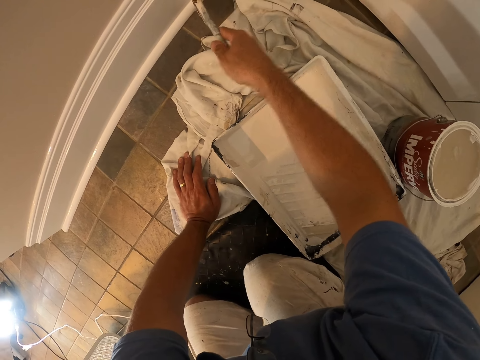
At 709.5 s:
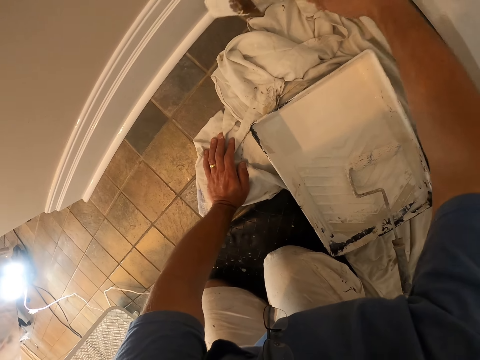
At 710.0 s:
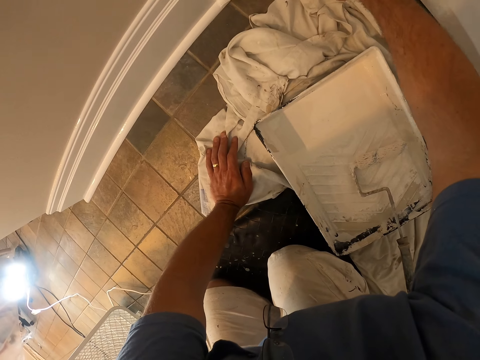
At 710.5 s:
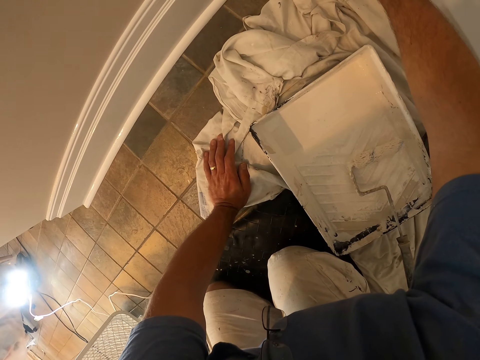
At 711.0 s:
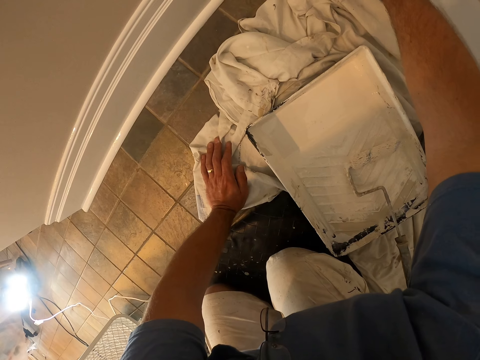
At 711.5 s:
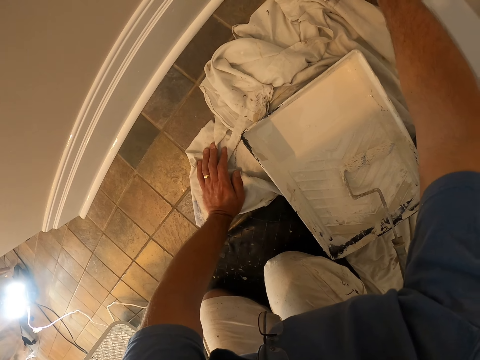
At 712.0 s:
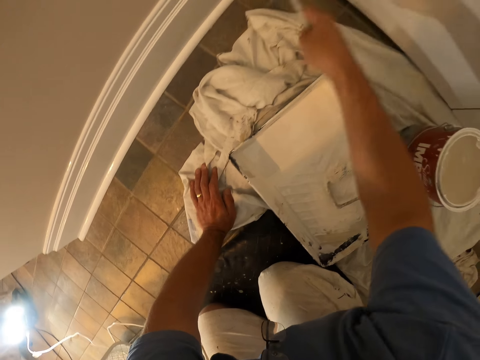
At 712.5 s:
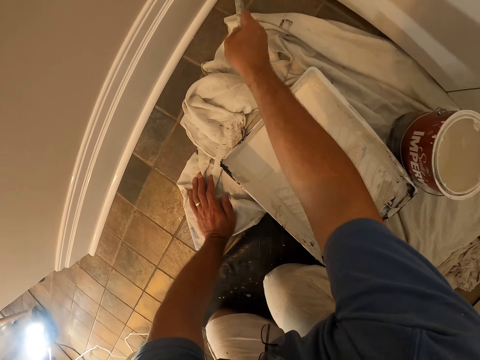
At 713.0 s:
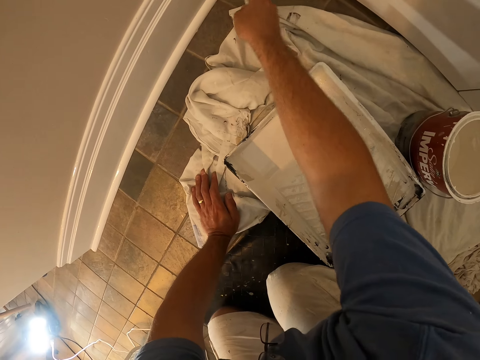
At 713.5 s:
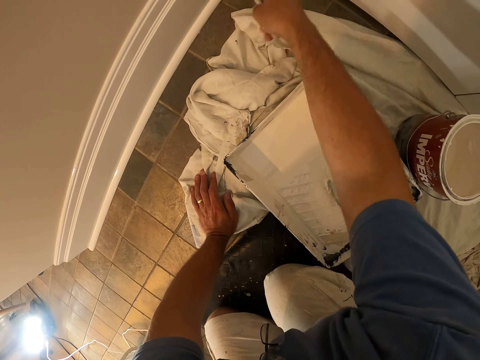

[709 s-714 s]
The camera wearer paints the room with the paint brush.

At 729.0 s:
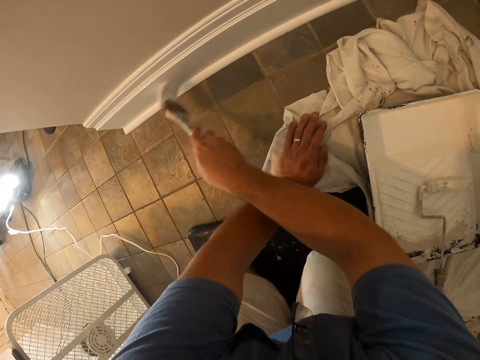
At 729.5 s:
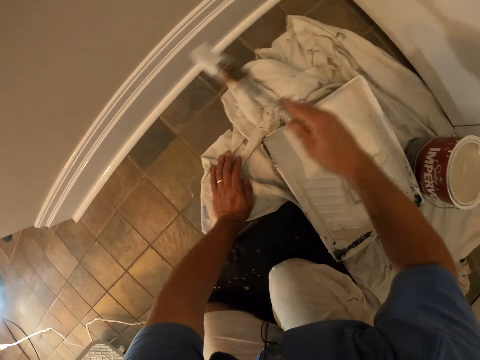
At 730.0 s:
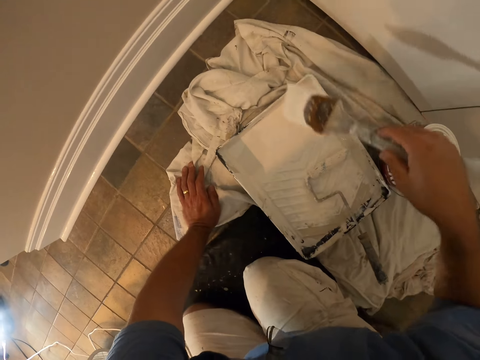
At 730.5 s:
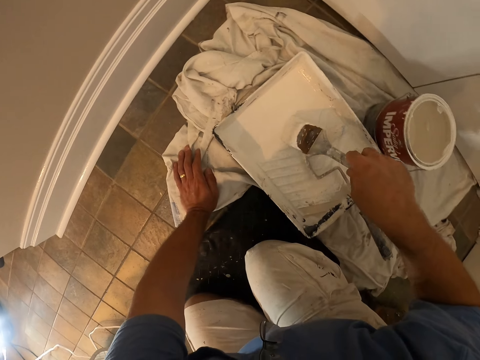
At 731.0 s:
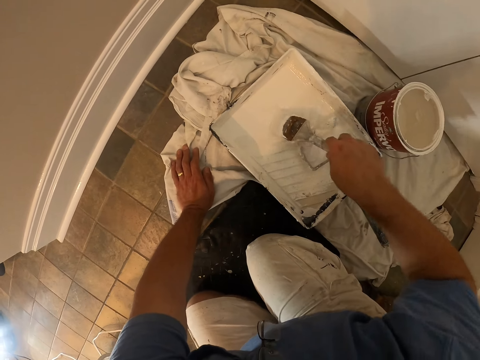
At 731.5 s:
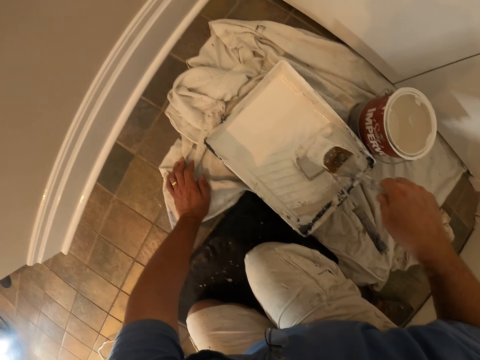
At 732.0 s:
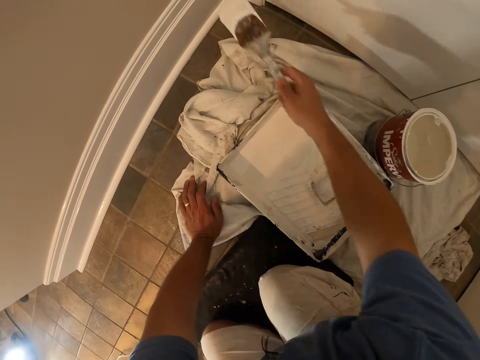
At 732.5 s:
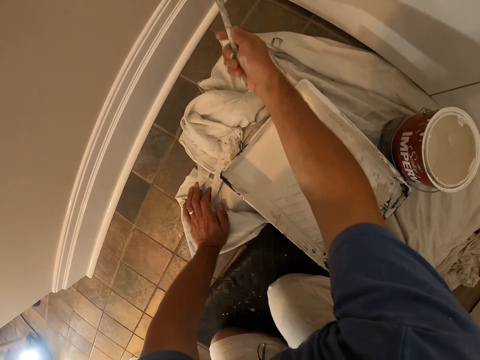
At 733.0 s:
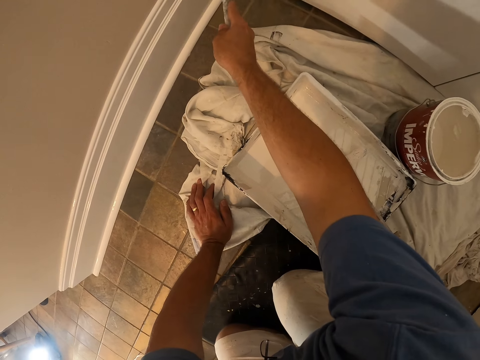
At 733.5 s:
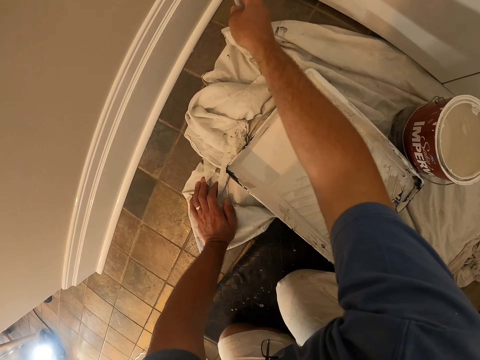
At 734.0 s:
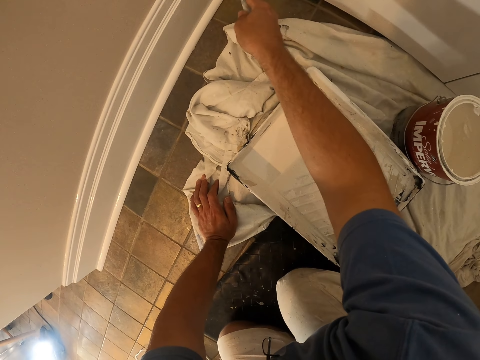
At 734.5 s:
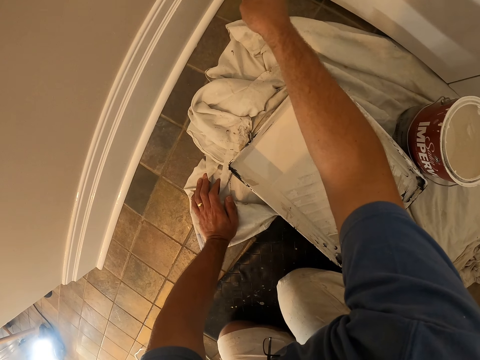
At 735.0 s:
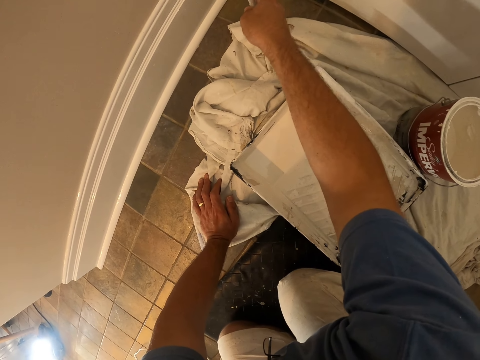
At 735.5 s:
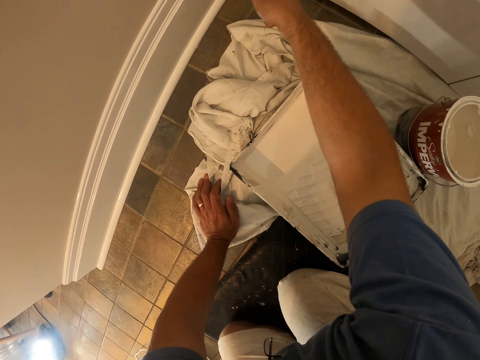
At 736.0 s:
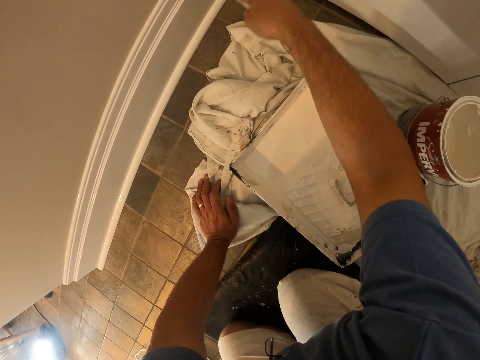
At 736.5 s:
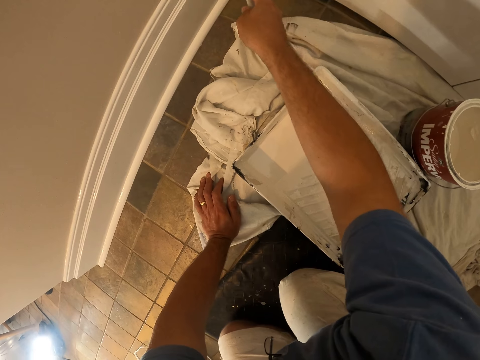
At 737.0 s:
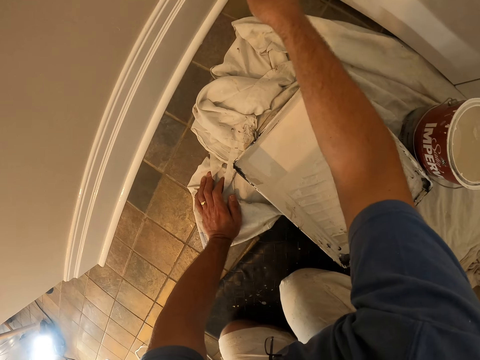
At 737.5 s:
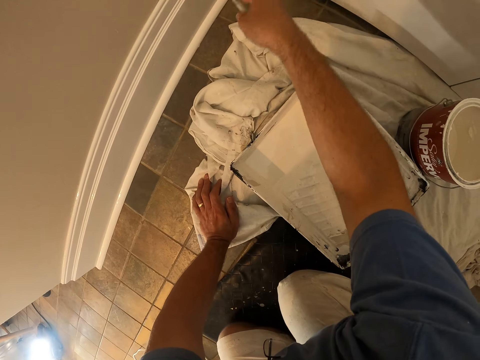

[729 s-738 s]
The camera wearer dips the paint brush into the paint can on the floor. They paint the room with the paint brush.

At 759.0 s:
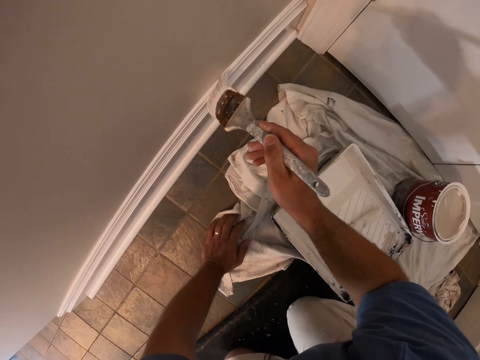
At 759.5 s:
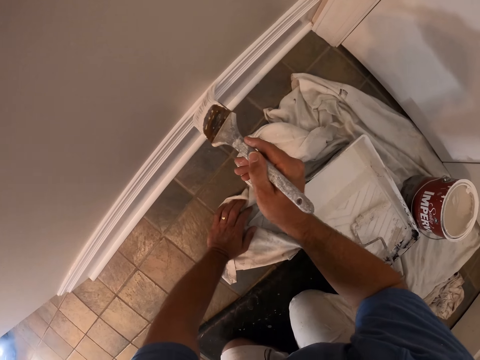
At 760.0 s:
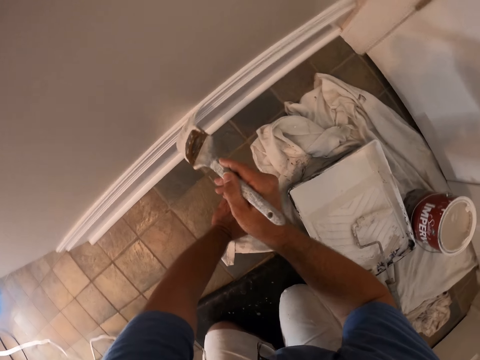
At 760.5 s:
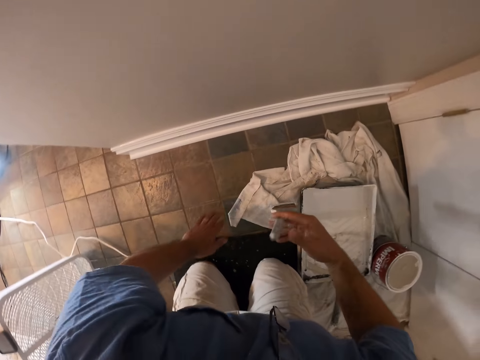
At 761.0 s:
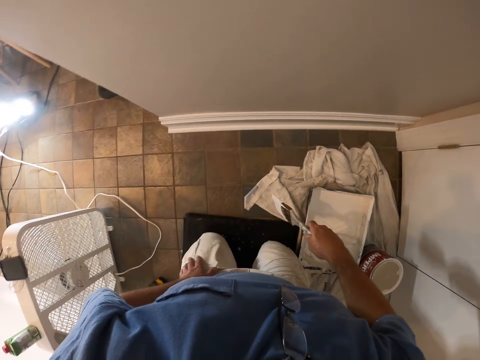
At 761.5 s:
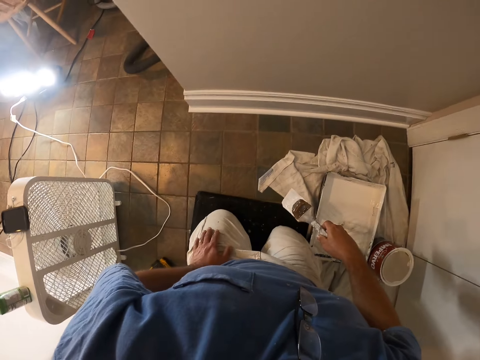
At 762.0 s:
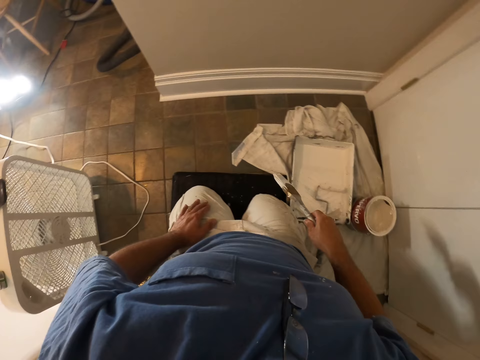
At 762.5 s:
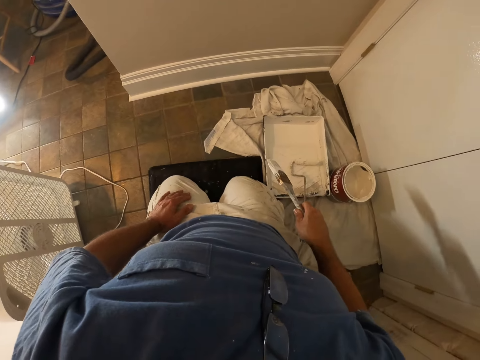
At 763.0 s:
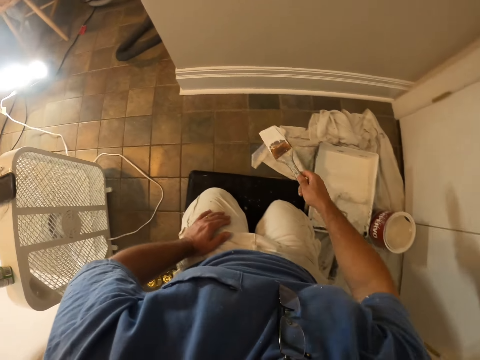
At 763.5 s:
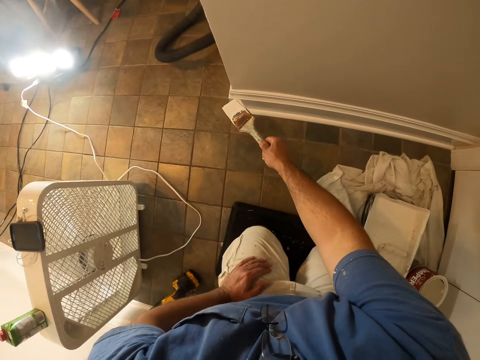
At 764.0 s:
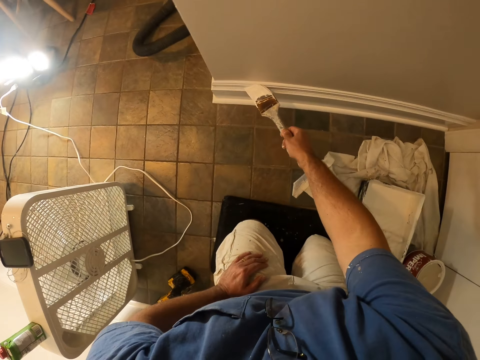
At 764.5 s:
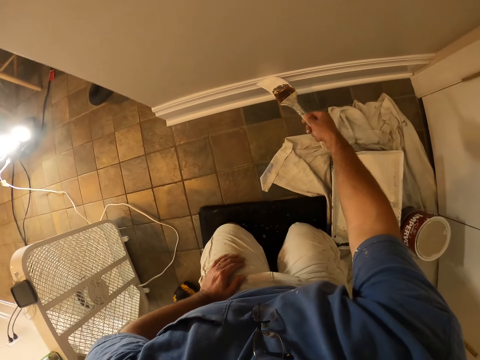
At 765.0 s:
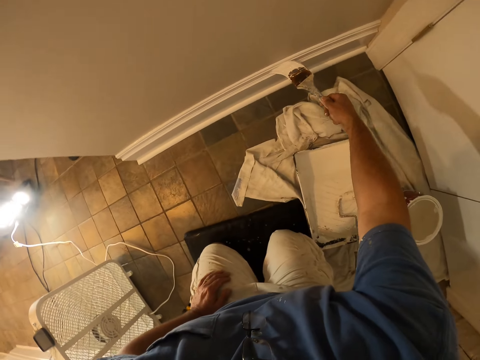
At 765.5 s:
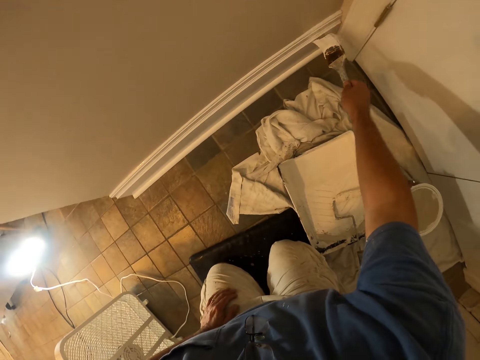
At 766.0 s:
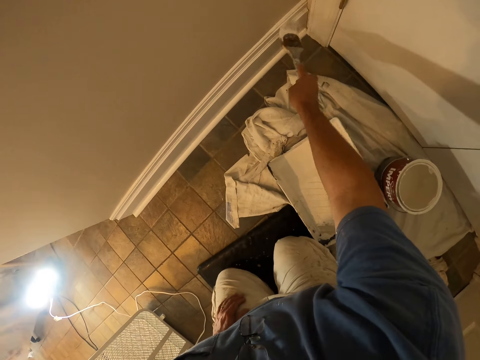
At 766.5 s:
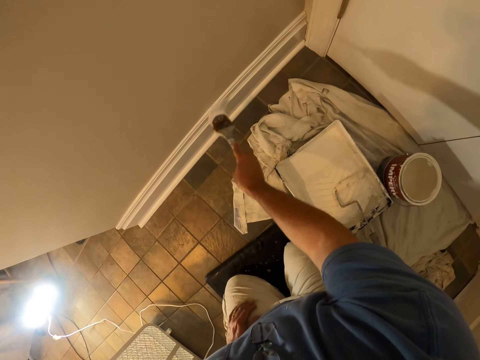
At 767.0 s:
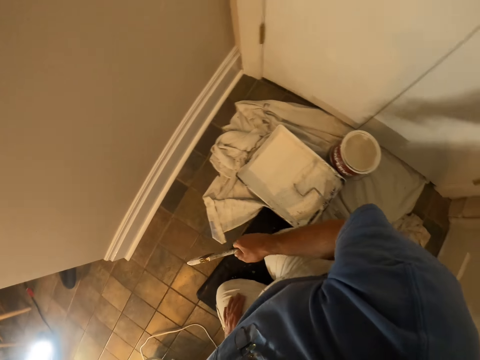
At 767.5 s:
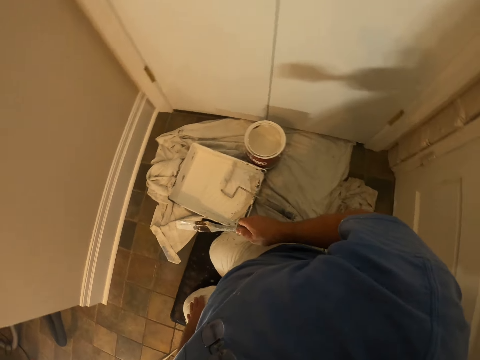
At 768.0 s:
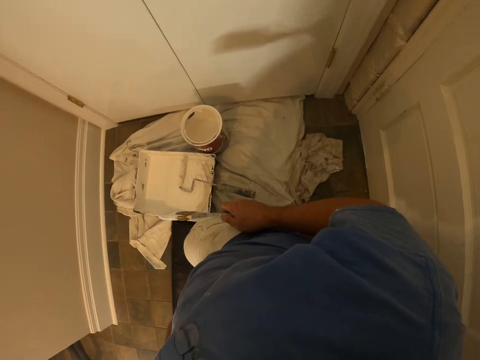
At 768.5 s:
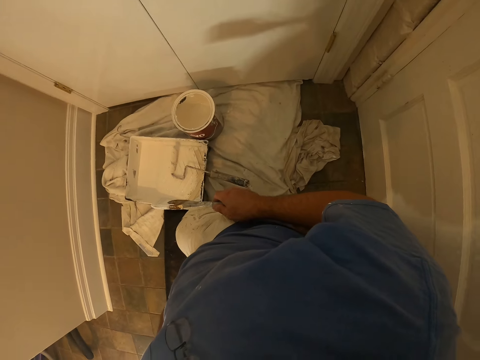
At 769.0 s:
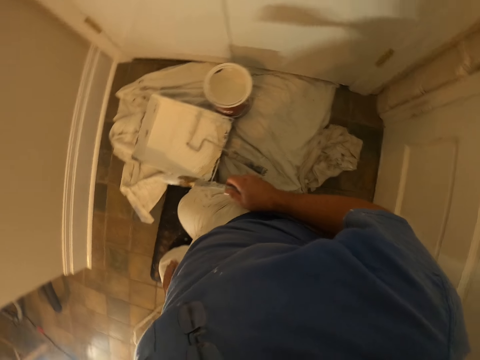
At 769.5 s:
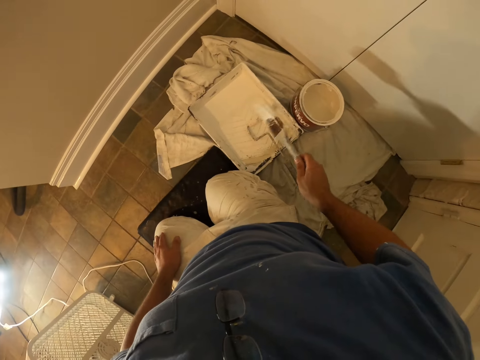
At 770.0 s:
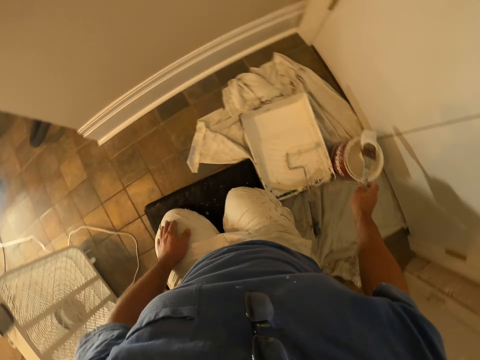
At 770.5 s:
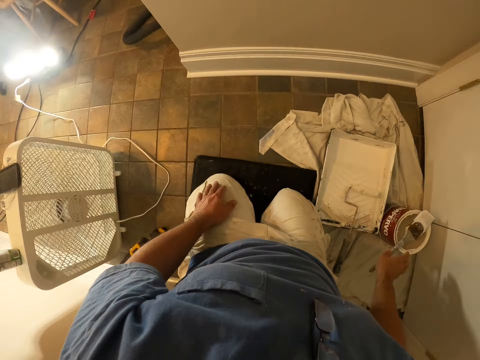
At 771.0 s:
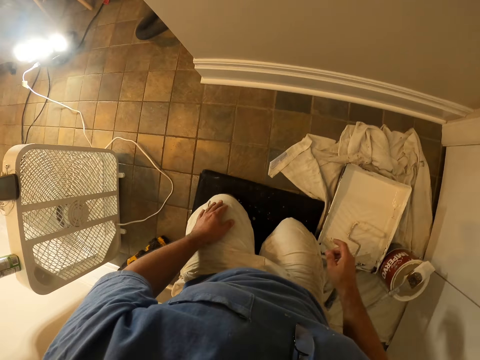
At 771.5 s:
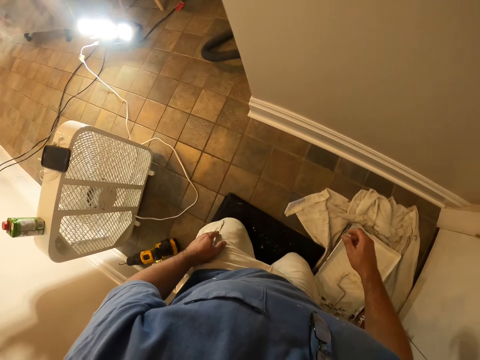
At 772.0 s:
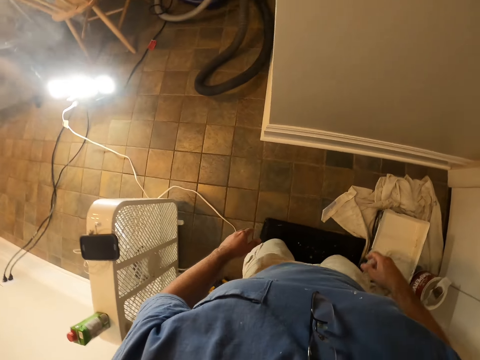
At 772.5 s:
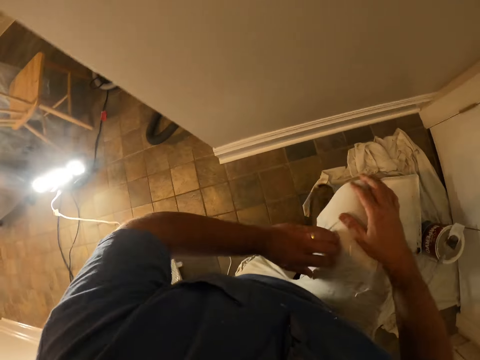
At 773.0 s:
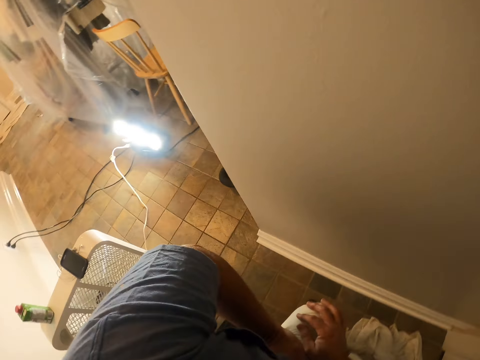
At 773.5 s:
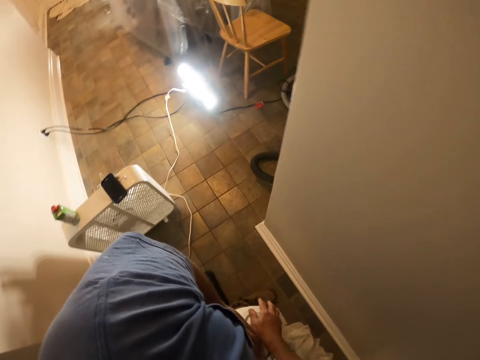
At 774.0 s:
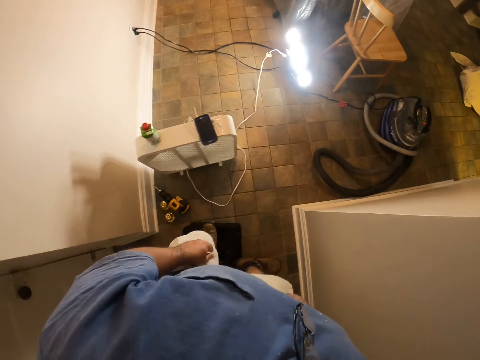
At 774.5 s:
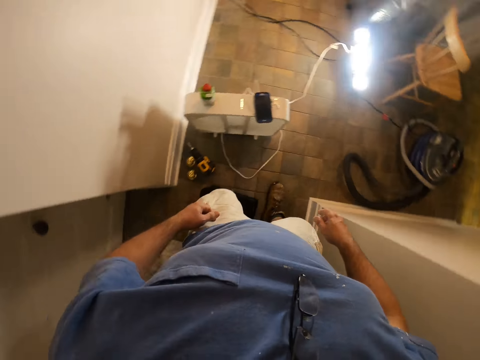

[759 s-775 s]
The camera wearer stops painting. They continue painting. They stop painting. They drop the paint brush on the other paint can on the floor. They stand up from the kneeling pad.
